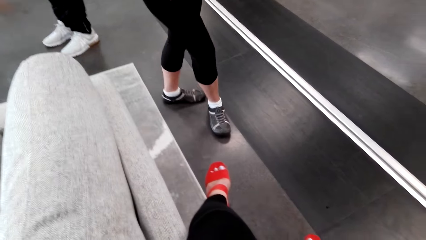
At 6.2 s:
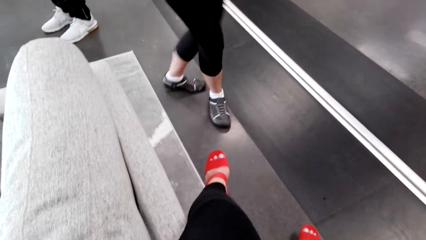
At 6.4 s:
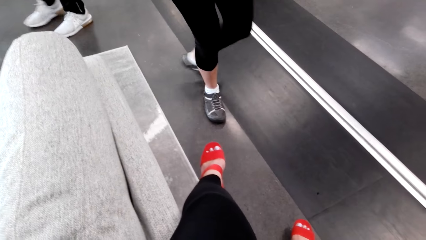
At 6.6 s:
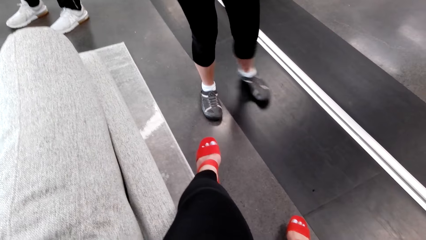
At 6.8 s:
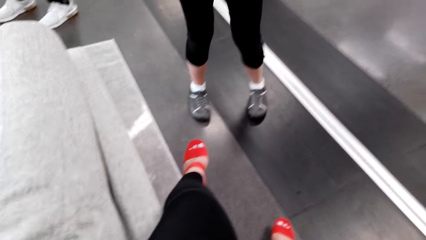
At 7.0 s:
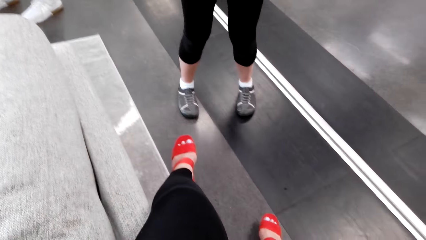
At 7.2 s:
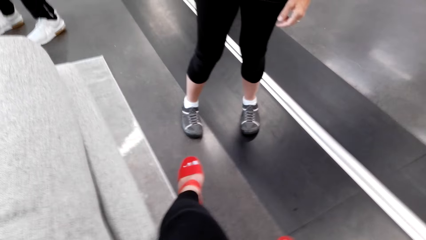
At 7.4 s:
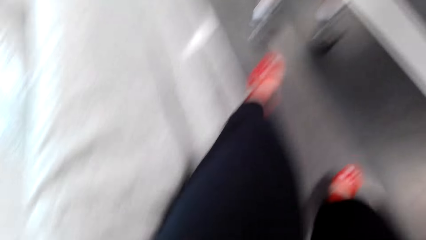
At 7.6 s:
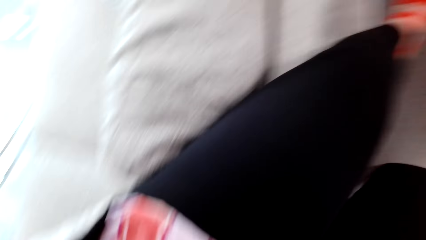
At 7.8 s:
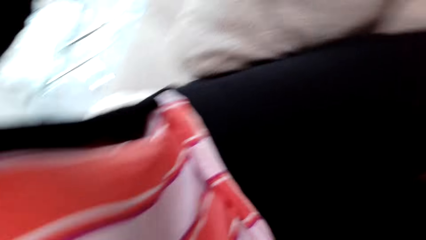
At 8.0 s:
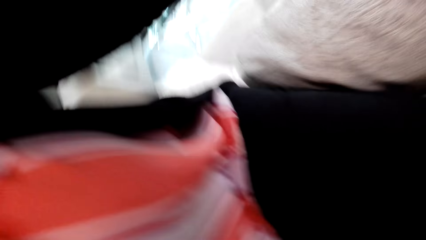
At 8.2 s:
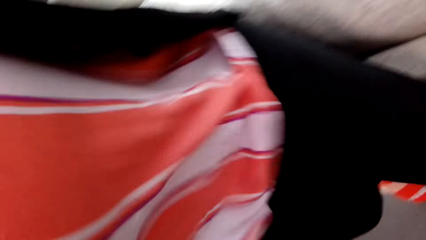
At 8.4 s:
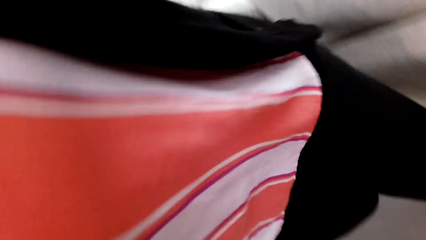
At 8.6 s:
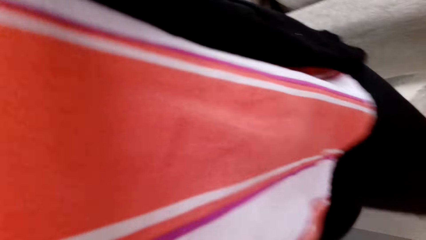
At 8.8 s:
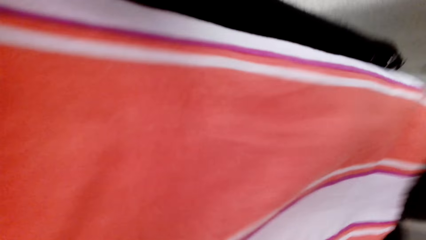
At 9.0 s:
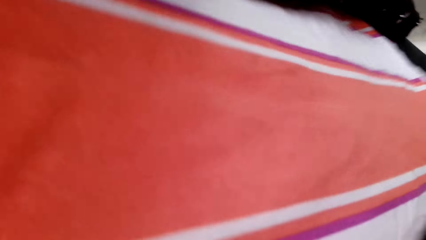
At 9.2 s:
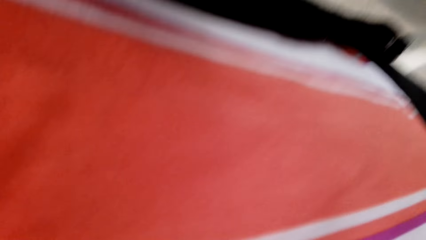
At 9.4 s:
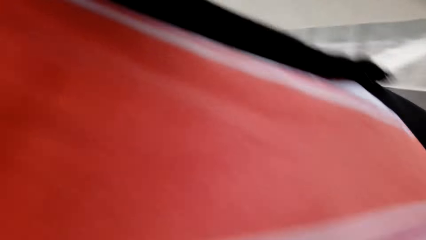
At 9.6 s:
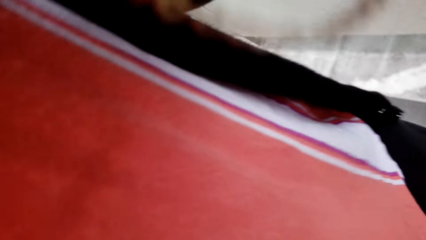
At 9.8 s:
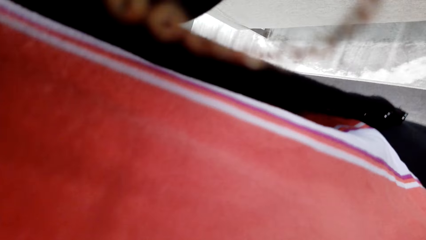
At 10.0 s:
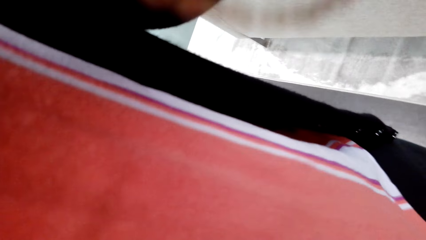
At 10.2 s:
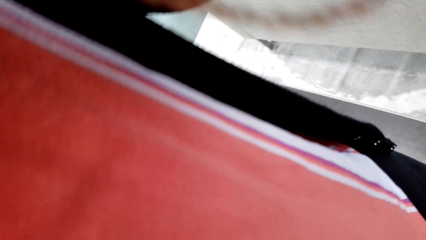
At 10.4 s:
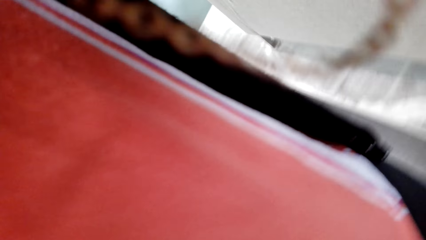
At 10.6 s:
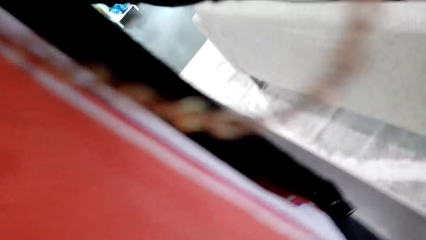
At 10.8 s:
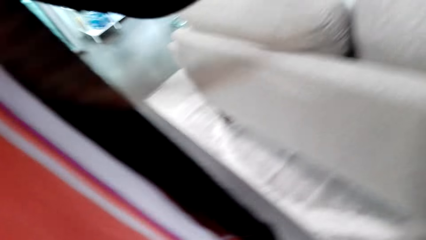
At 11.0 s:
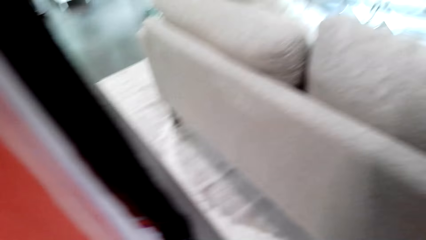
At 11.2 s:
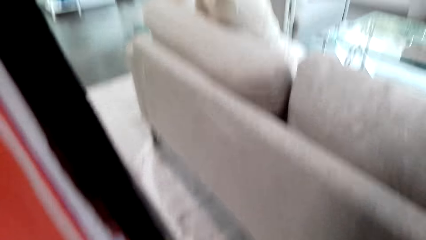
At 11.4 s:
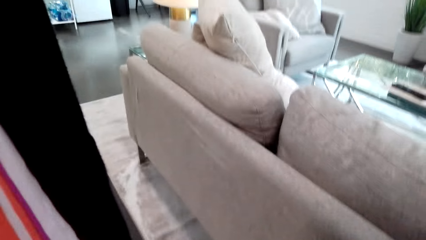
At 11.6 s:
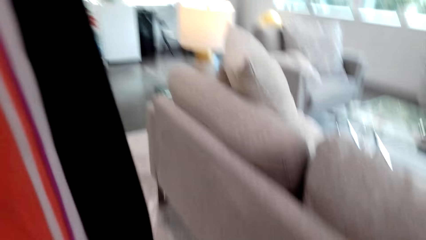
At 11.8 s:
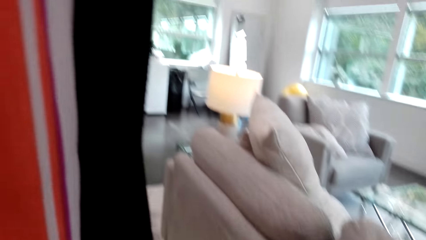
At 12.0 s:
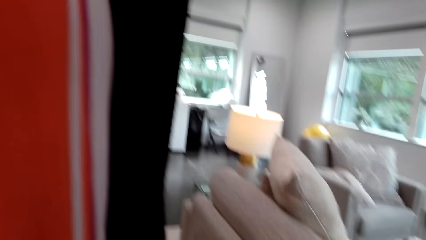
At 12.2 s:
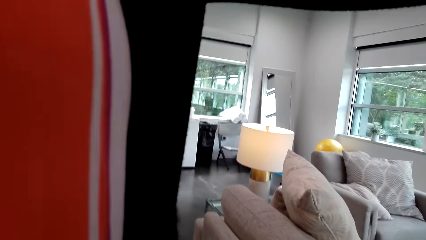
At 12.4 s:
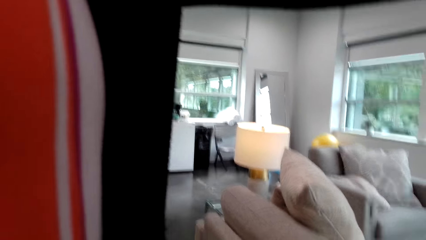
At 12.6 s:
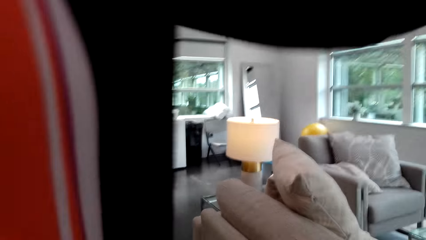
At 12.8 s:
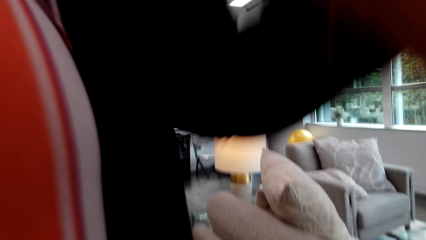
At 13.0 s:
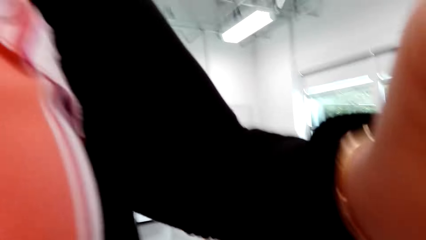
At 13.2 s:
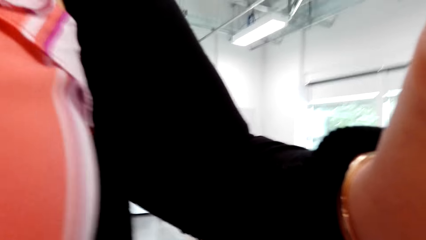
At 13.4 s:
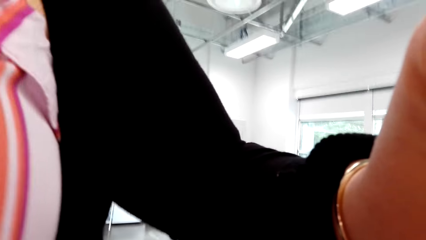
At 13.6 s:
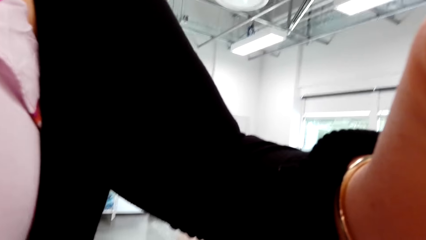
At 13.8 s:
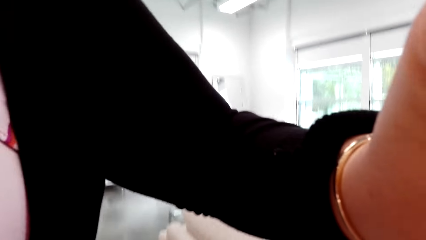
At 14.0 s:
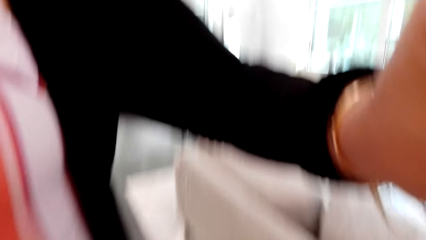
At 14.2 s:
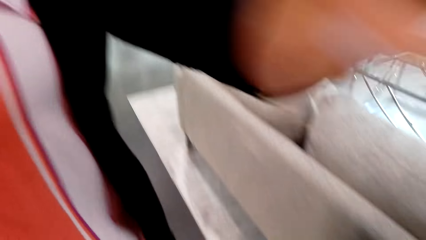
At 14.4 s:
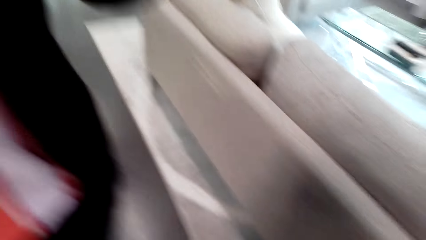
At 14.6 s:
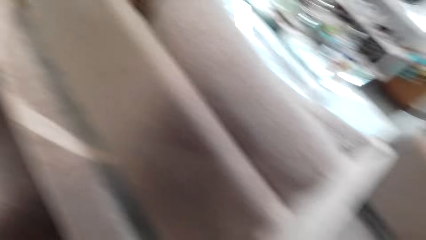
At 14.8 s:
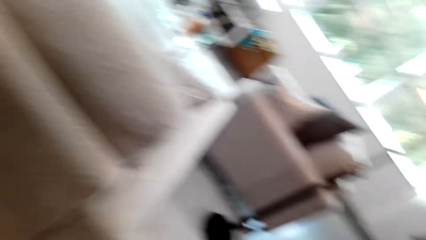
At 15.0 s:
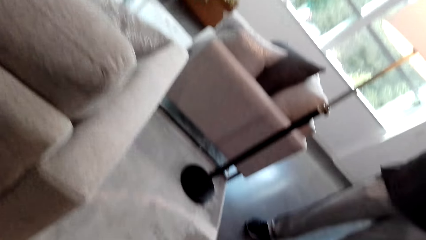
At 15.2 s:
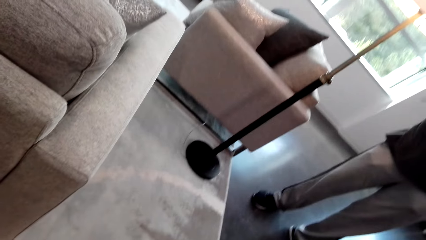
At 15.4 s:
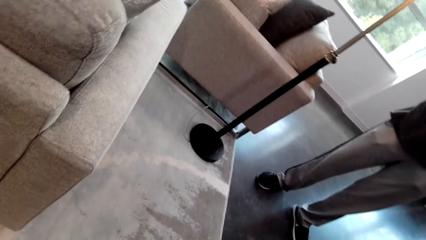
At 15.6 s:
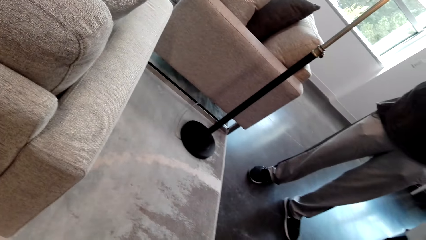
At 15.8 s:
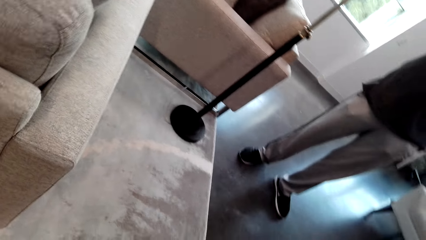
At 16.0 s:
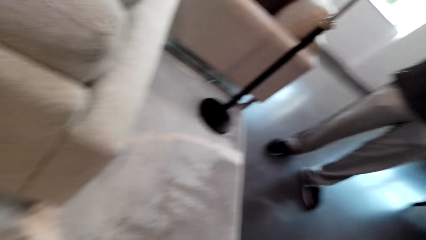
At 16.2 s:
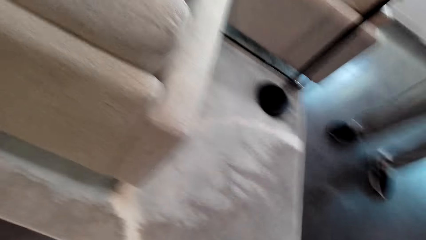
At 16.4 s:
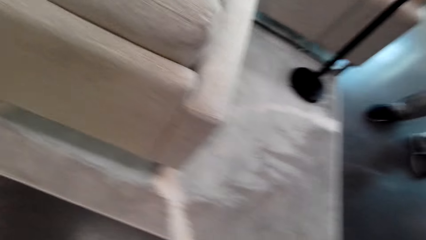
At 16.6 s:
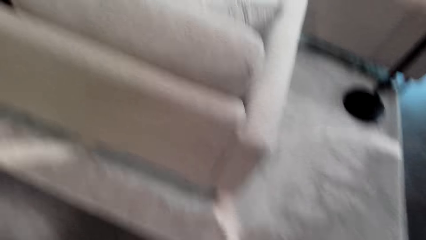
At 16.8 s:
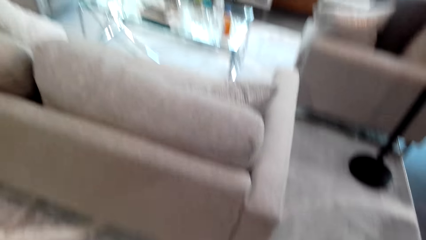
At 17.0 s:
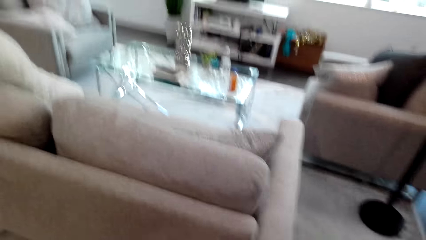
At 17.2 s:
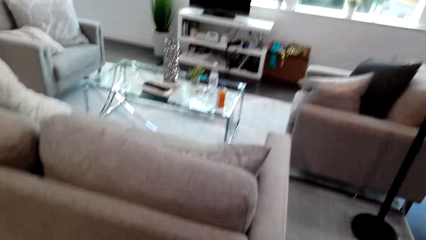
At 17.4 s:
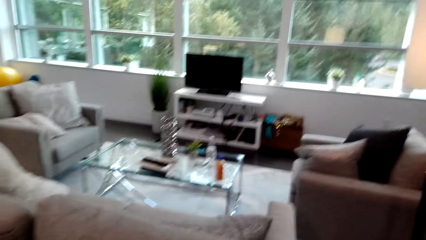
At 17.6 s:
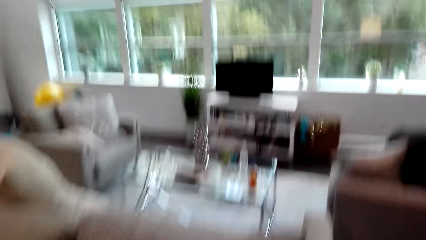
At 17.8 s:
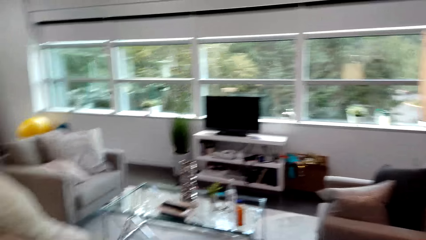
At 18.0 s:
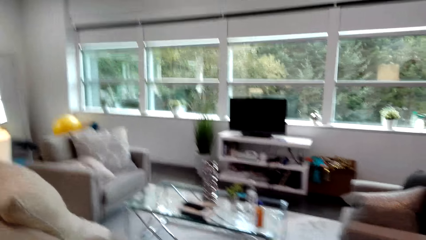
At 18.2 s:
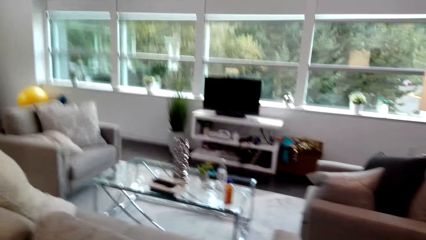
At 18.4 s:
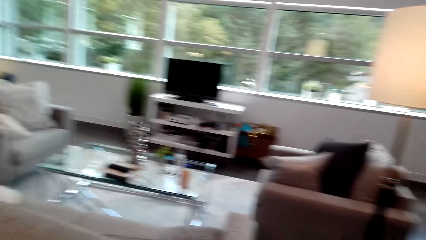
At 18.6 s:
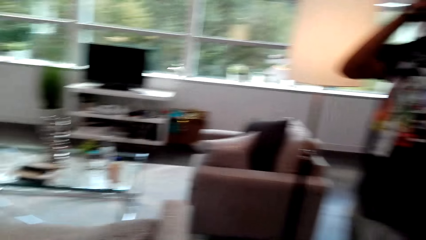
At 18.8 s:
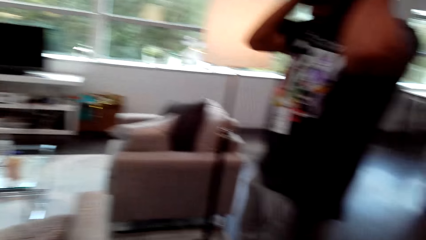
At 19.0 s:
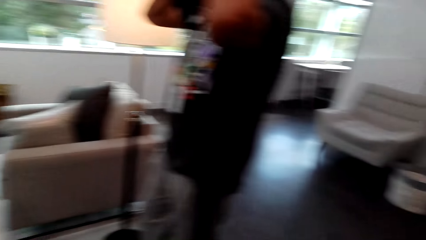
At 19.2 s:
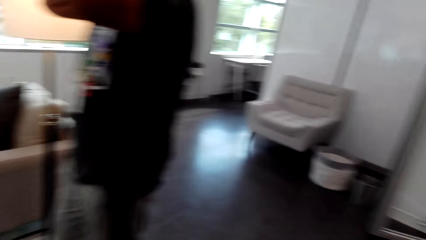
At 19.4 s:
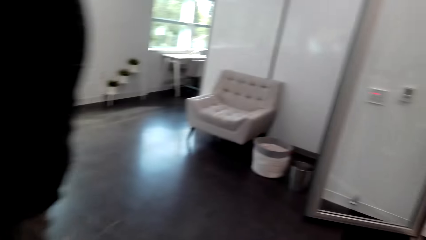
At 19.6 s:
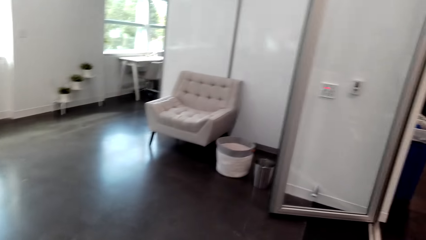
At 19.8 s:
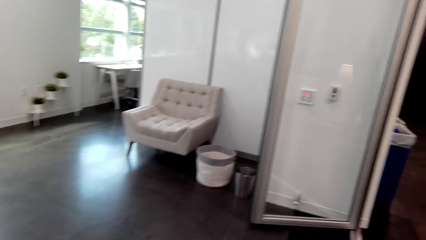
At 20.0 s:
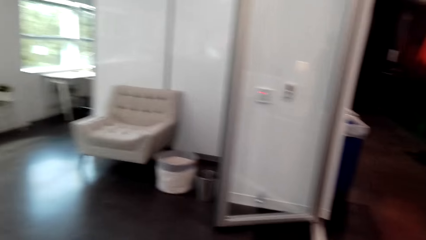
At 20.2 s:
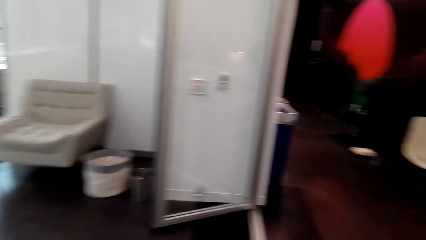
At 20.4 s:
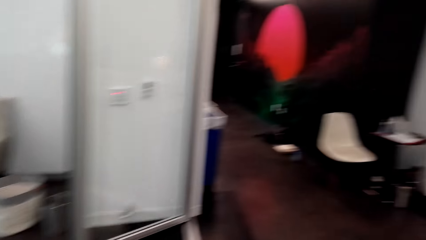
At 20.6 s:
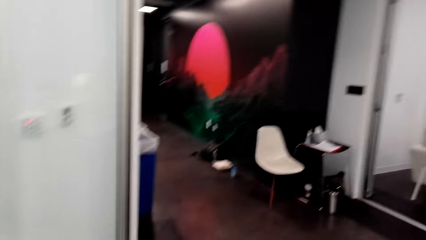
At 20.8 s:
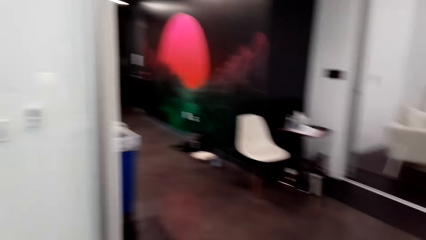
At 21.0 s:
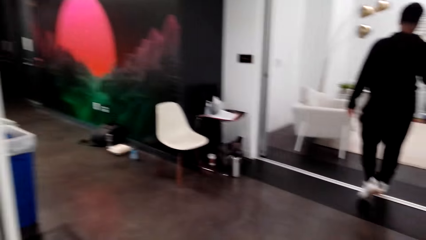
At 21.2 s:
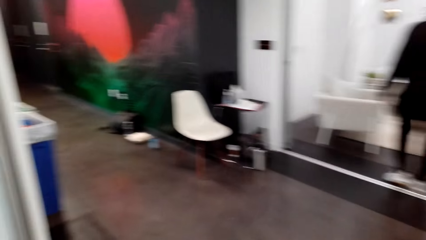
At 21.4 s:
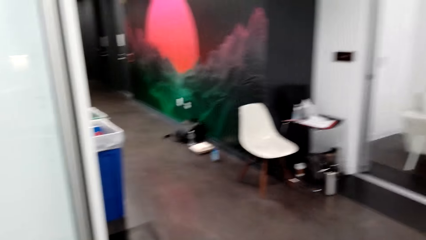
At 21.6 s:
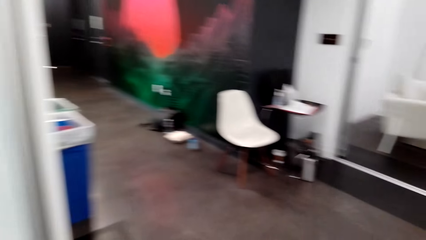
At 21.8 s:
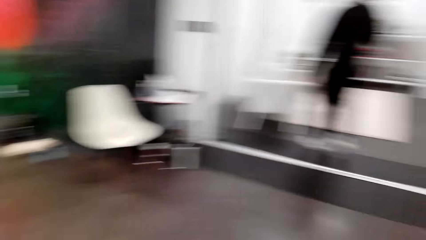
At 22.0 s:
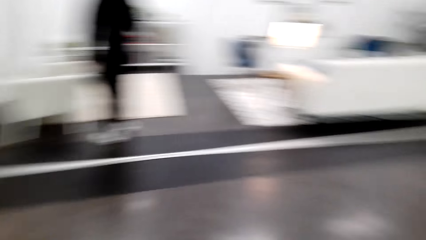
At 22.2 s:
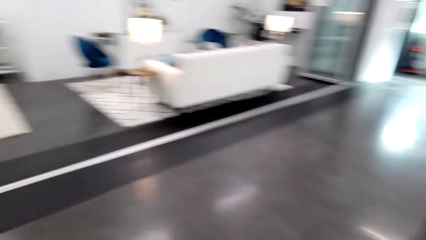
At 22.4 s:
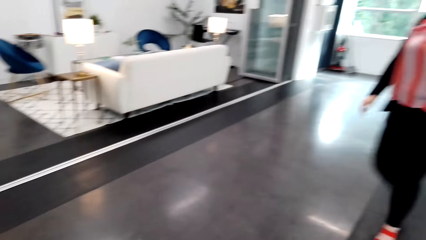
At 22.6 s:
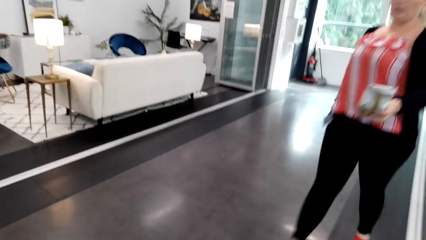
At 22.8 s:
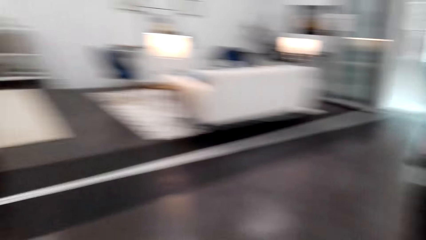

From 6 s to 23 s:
A person stops. The camera wearer adjusts the camera. They walk and help the person to wear the camera. A man stands up. Another person talks. The camera wearer moves around and looks around. The other person stops talking. The man adjusts the glasses. The camera wearer walks. Another man walks around. A woman walks and talks to the camera wearer.
